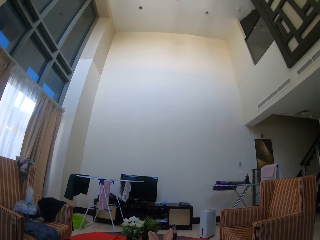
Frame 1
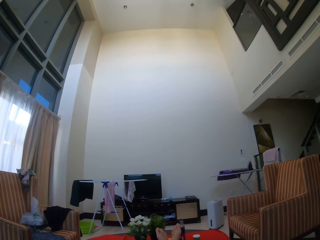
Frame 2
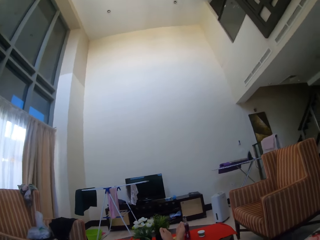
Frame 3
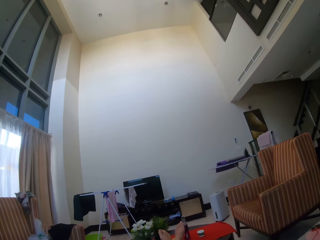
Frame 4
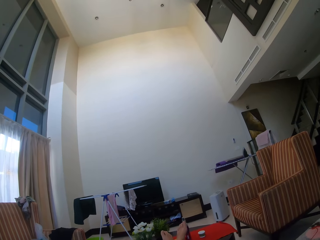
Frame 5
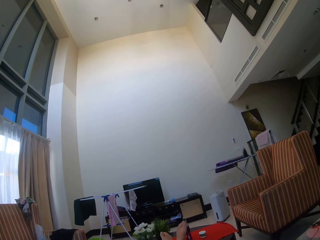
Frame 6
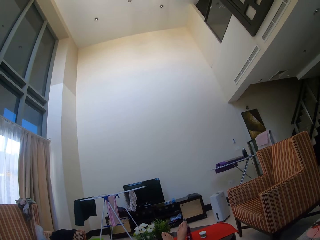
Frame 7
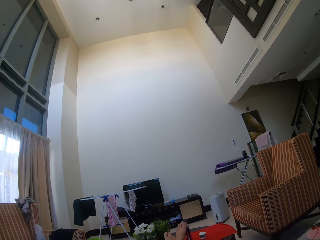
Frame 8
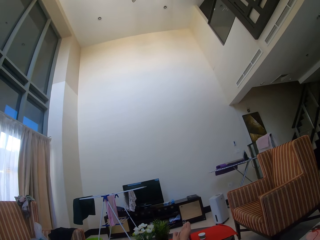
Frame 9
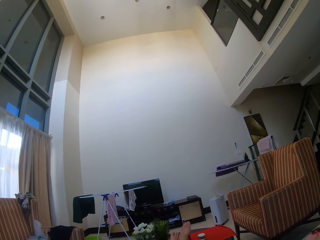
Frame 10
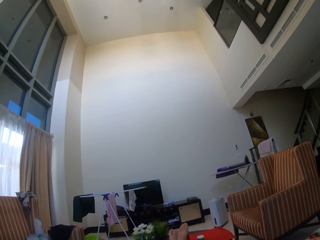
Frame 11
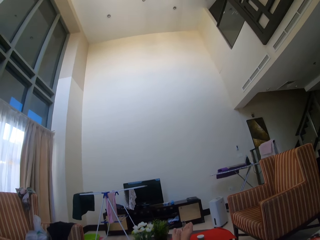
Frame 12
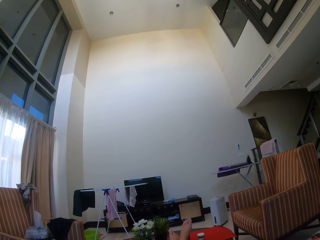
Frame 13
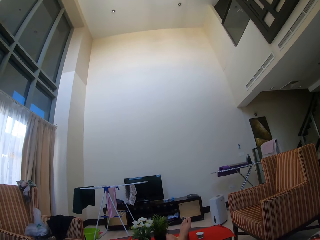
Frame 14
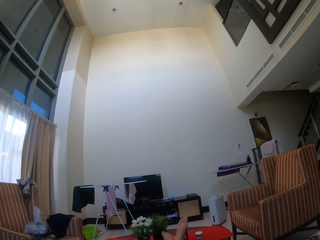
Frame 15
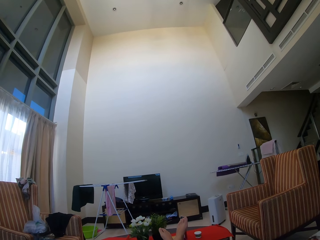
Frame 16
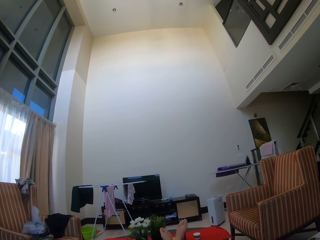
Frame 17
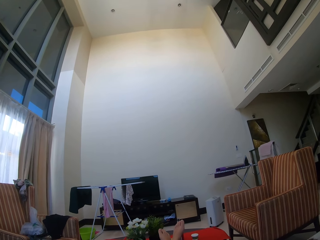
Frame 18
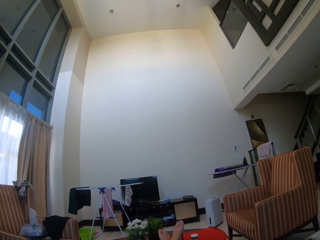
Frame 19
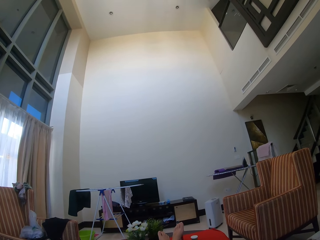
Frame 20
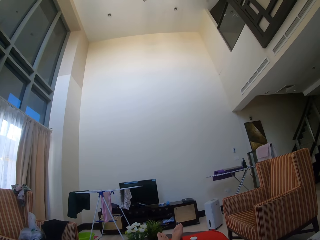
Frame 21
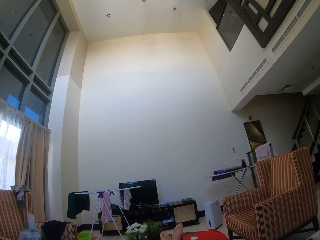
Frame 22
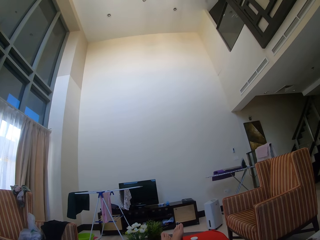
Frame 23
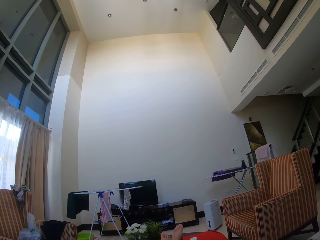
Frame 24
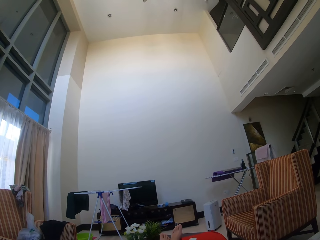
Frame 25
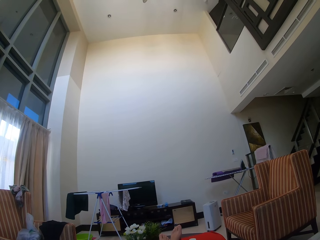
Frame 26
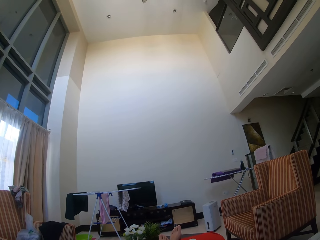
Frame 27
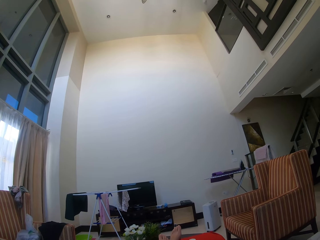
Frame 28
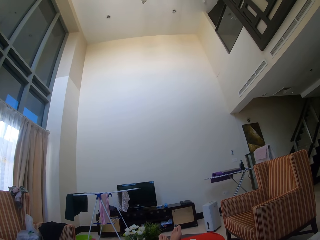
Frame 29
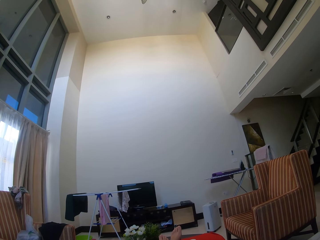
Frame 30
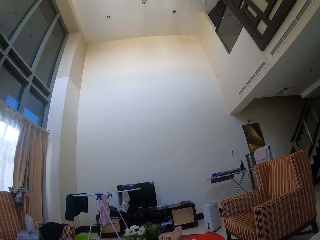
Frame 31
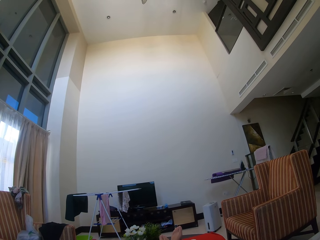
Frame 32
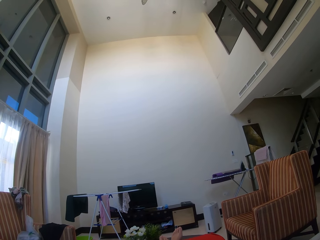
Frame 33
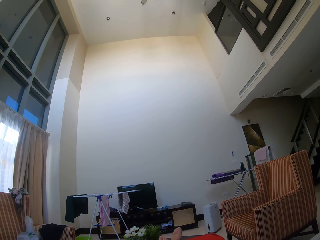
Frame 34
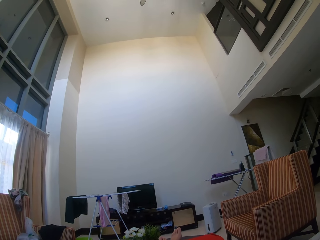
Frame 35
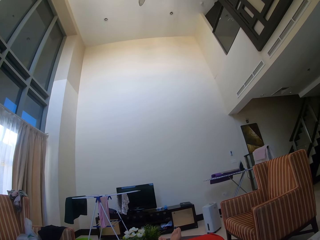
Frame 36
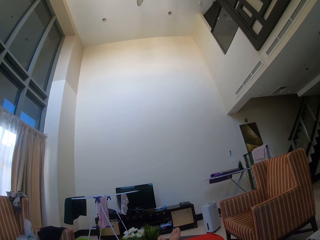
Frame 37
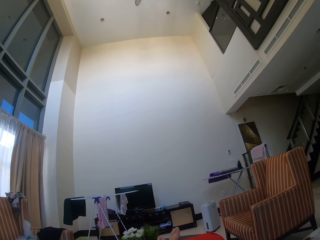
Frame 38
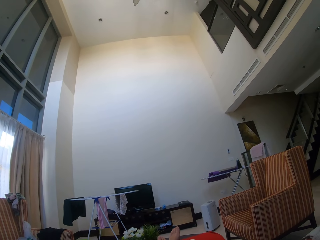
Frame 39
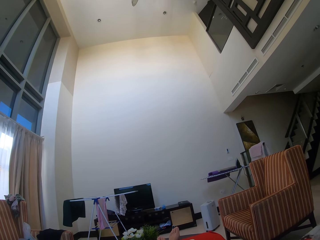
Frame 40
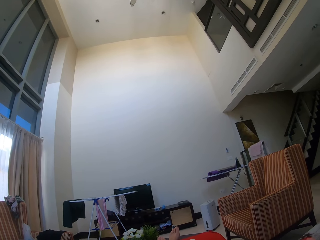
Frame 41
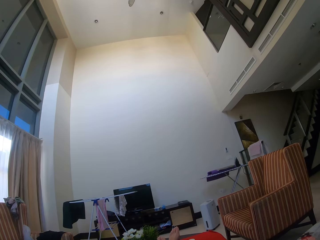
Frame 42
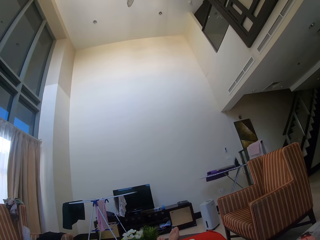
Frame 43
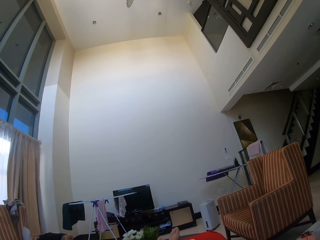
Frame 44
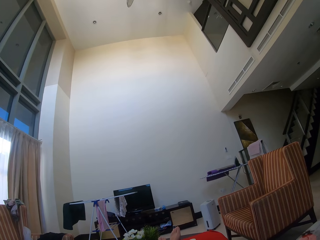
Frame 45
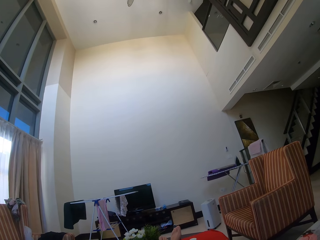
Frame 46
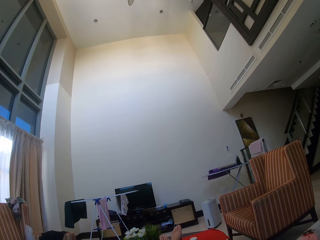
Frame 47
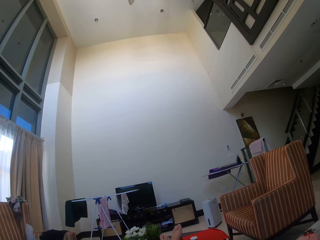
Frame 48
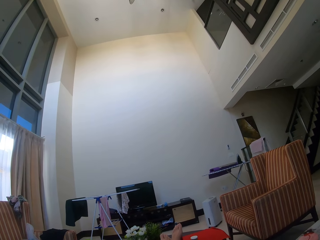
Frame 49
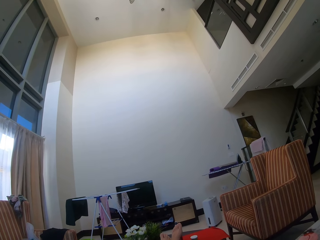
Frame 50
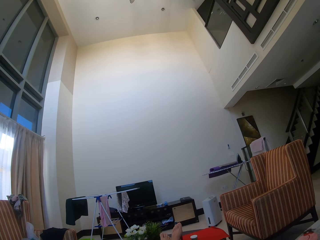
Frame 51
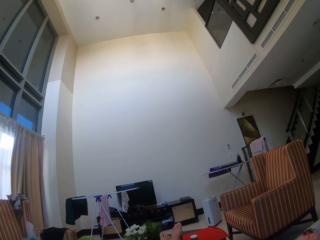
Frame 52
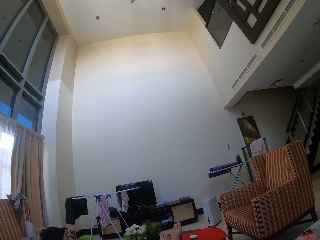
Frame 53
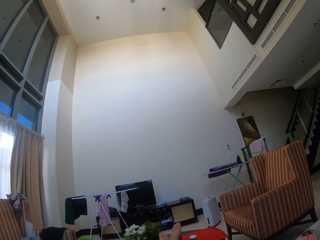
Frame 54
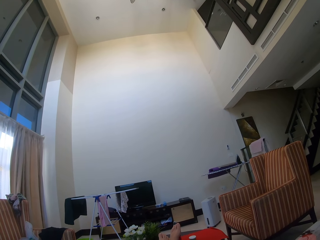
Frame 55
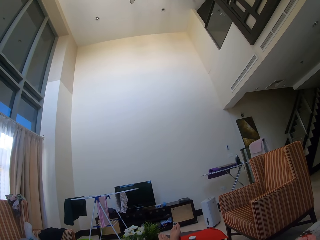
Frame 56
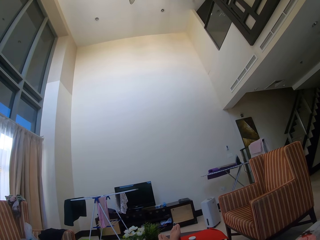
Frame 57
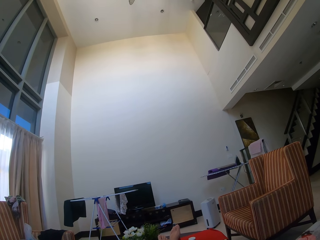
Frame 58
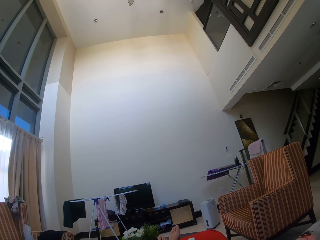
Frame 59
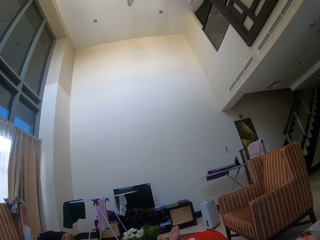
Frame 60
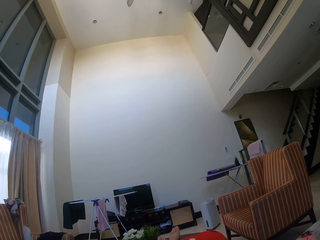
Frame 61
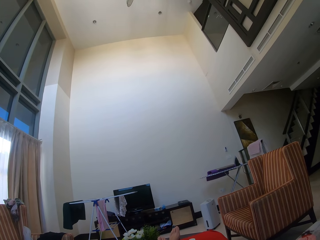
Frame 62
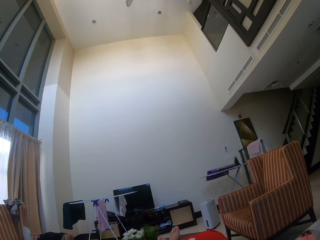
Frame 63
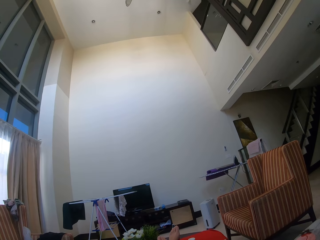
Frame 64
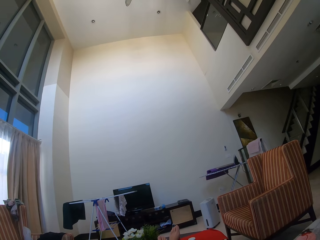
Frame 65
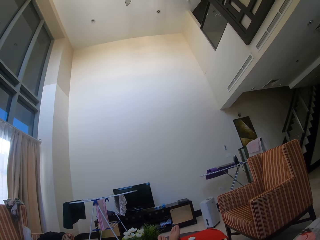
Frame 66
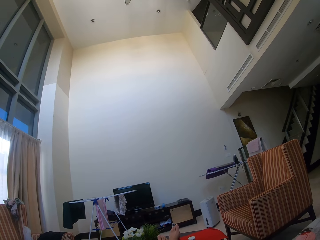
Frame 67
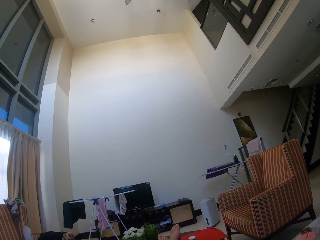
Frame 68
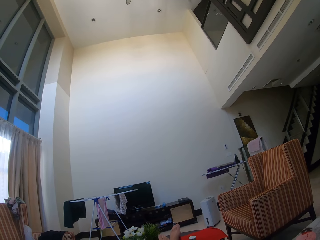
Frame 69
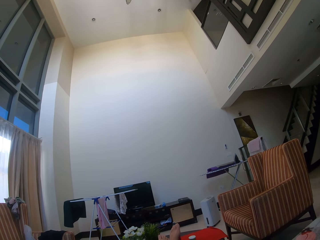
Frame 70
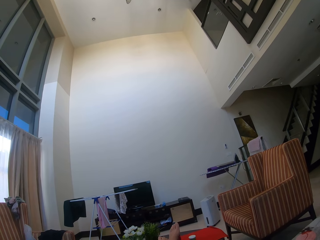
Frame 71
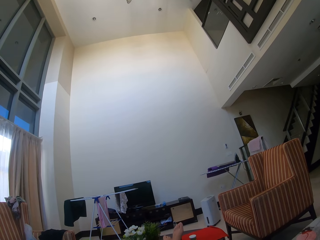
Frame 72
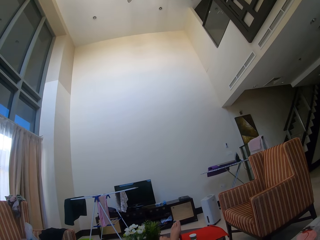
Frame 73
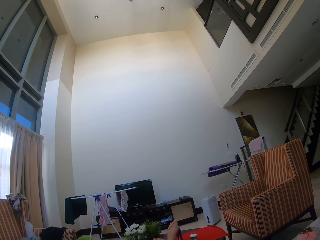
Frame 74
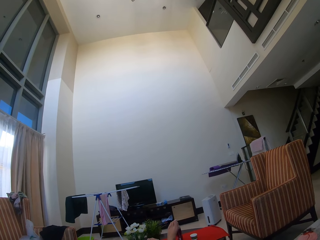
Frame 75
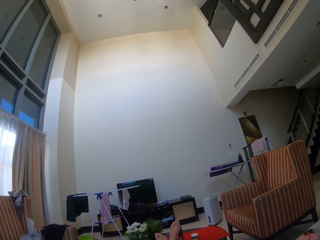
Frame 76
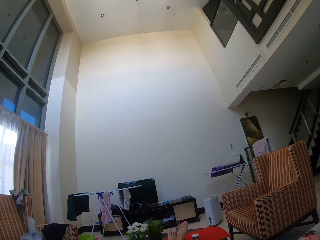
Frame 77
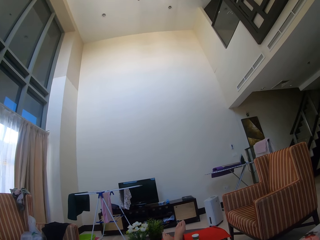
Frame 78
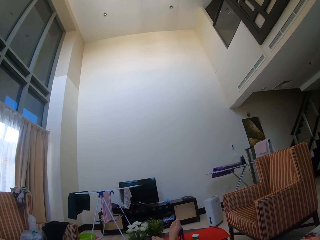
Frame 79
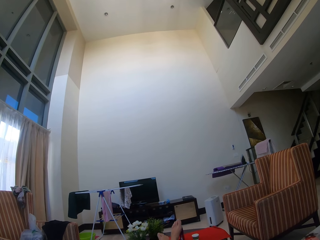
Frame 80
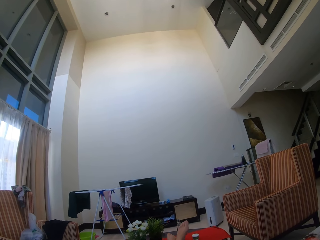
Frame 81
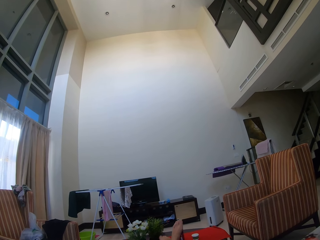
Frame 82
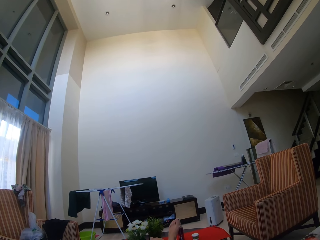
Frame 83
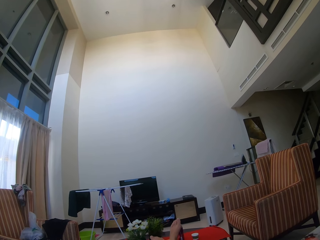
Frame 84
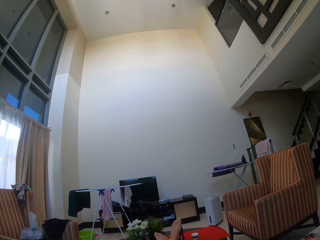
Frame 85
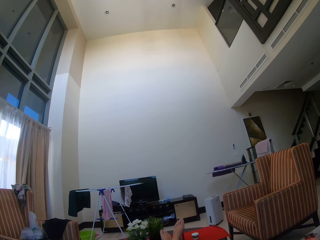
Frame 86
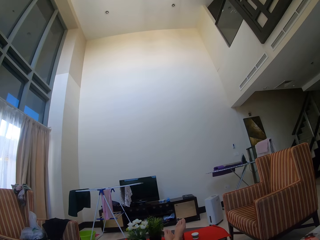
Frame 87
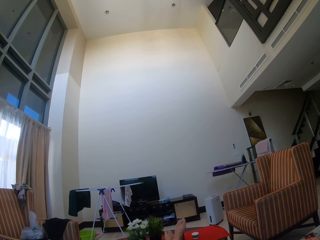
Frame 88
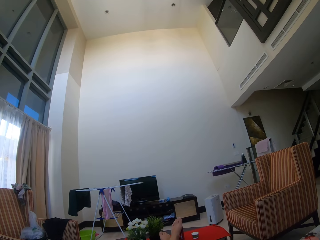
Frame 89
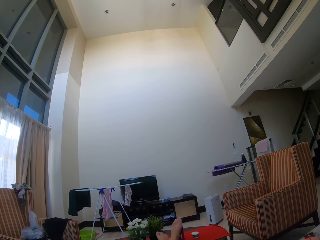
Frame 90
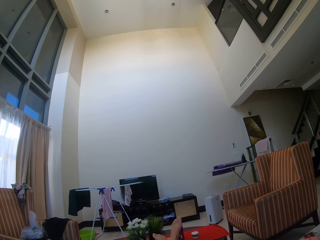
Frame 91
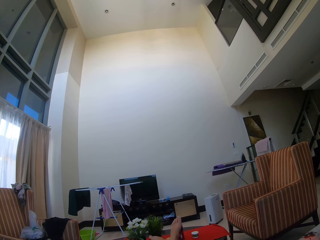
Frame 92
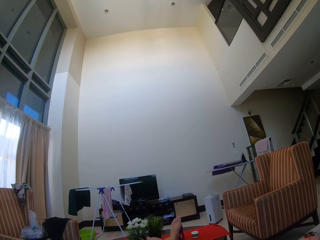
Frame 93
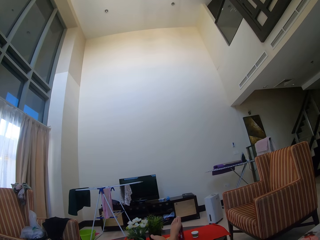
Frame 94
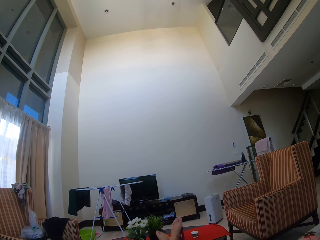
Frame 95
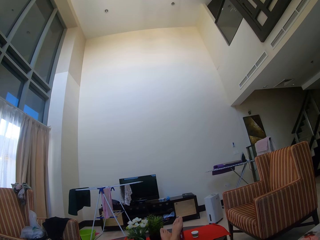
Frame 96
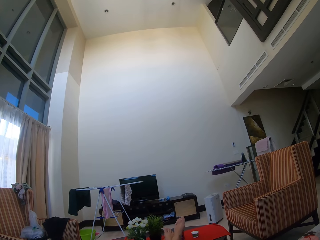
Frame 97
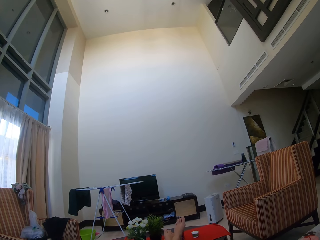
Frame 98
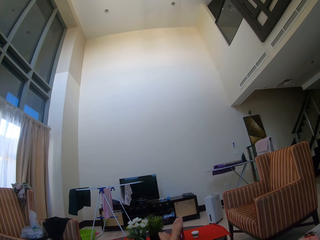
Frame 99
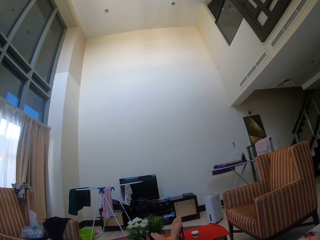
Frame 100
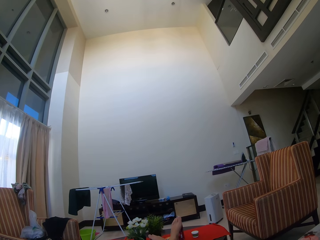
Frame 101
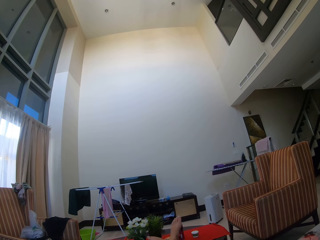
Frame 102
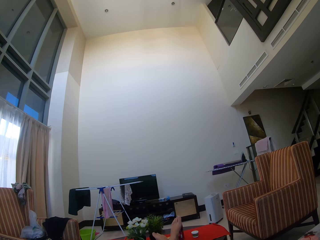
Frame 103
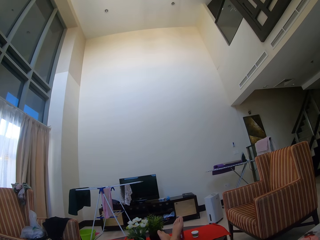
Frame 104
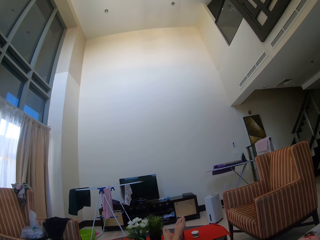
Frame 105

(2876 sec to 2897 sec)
The camera wearer sits on the couch. They move the legs.
